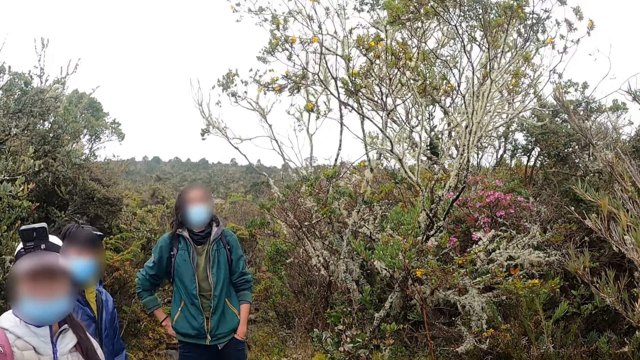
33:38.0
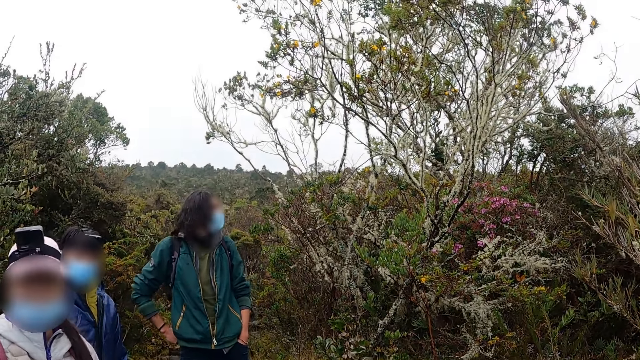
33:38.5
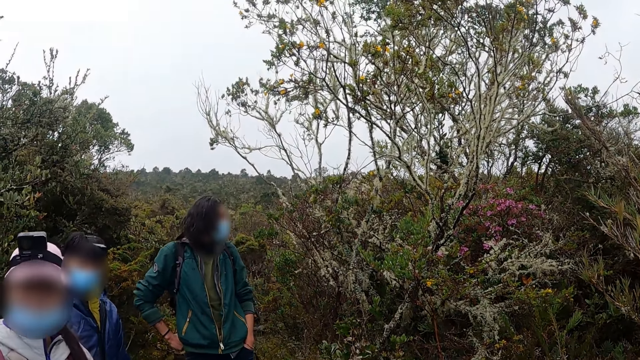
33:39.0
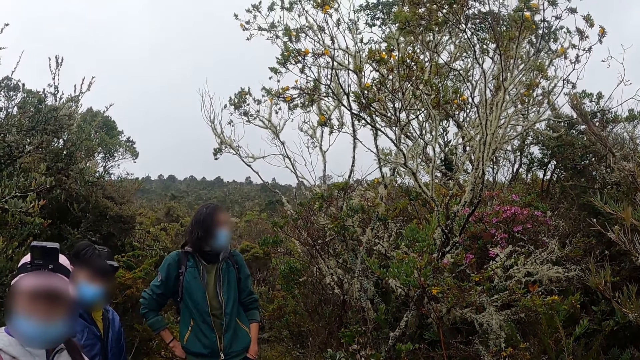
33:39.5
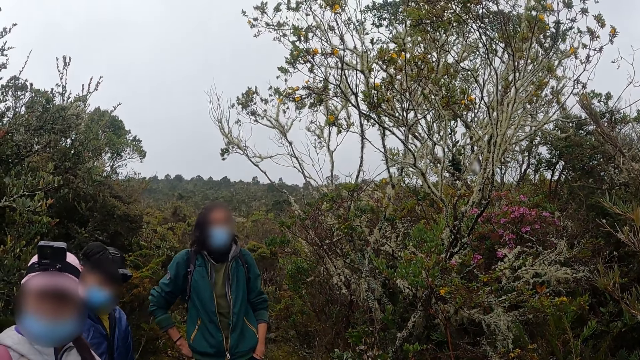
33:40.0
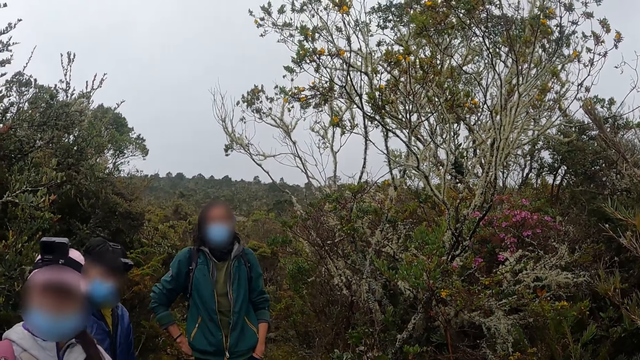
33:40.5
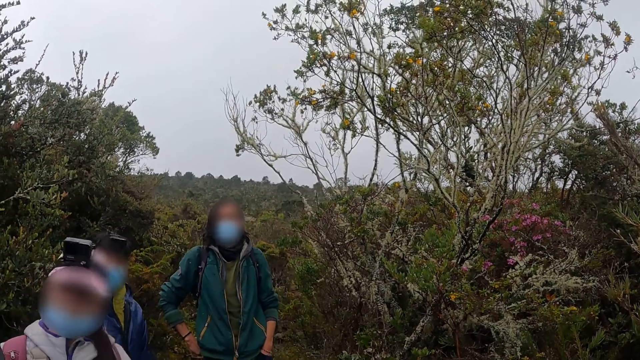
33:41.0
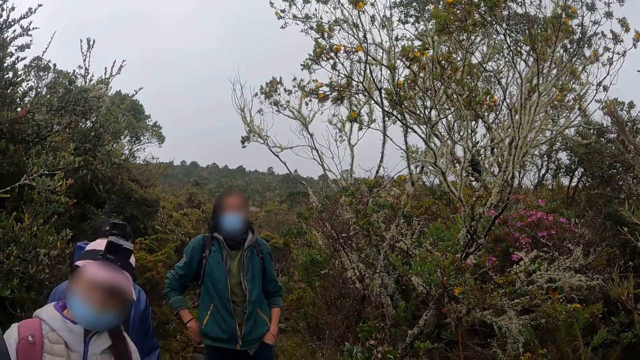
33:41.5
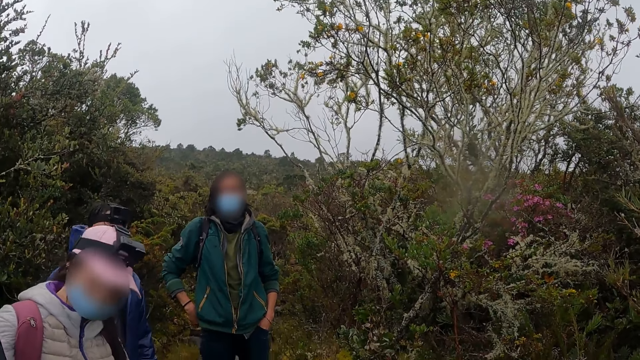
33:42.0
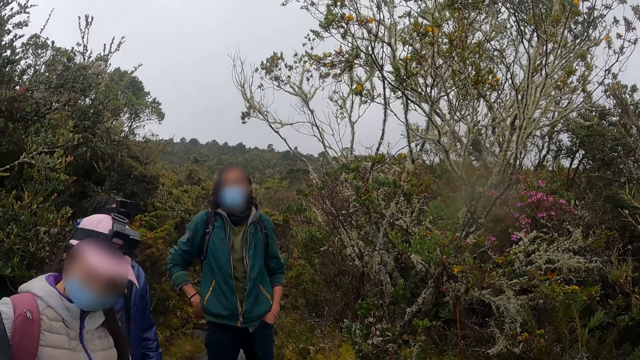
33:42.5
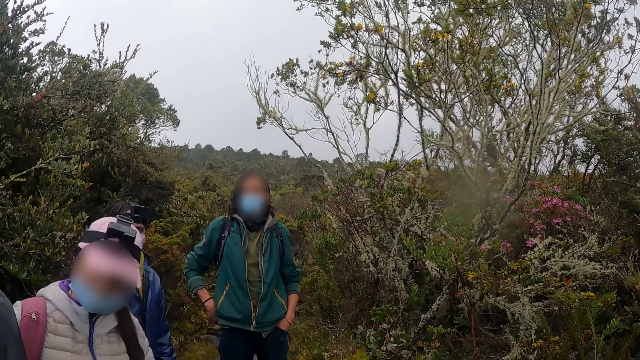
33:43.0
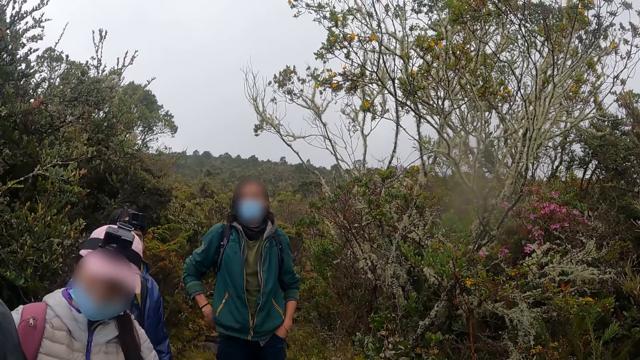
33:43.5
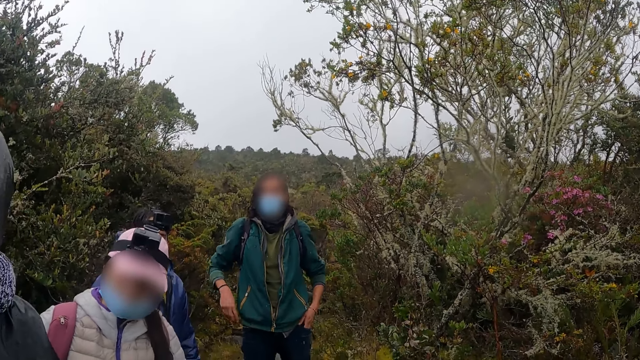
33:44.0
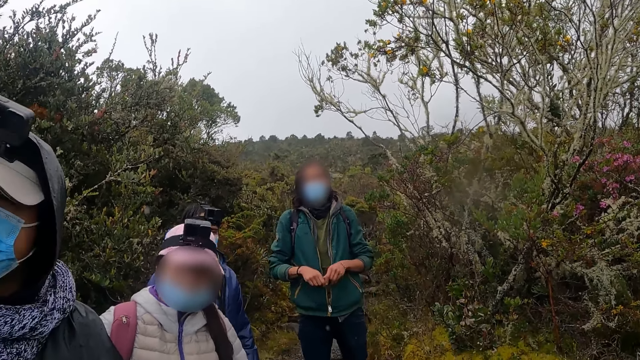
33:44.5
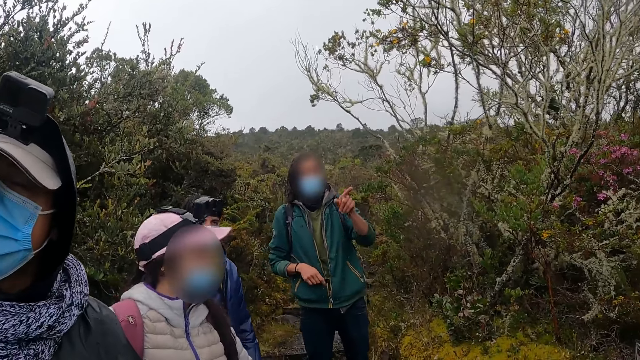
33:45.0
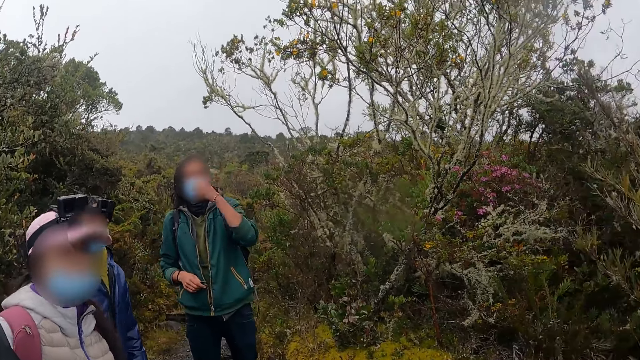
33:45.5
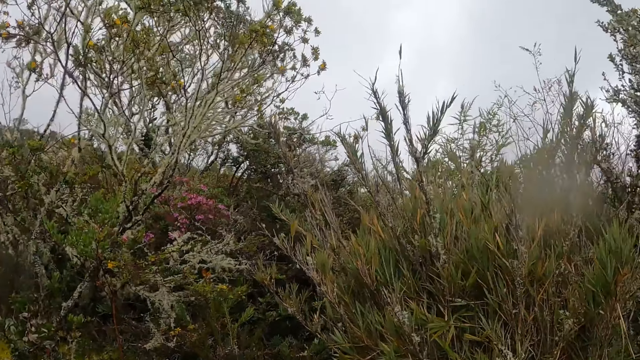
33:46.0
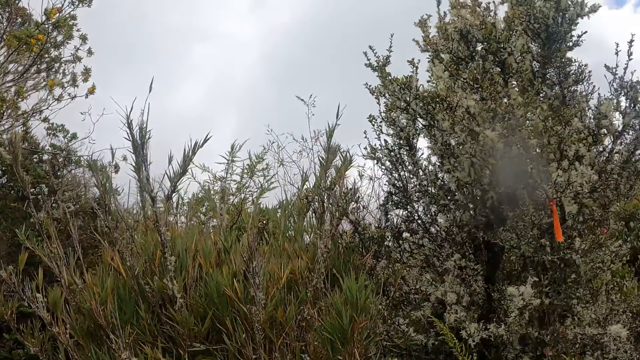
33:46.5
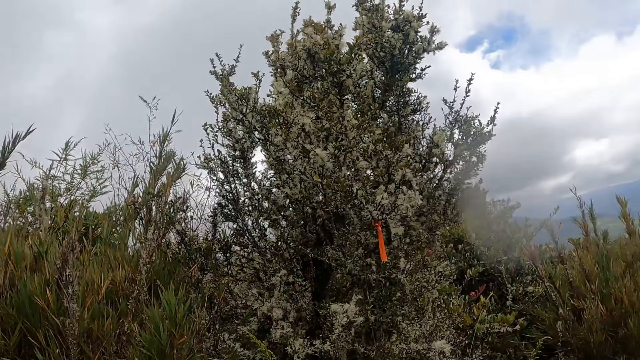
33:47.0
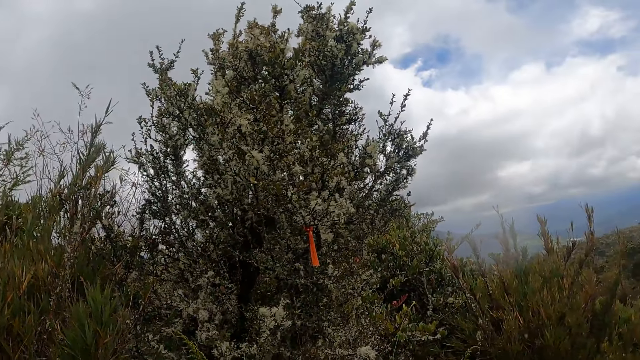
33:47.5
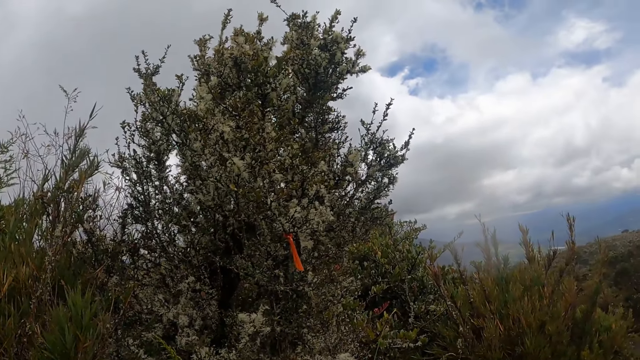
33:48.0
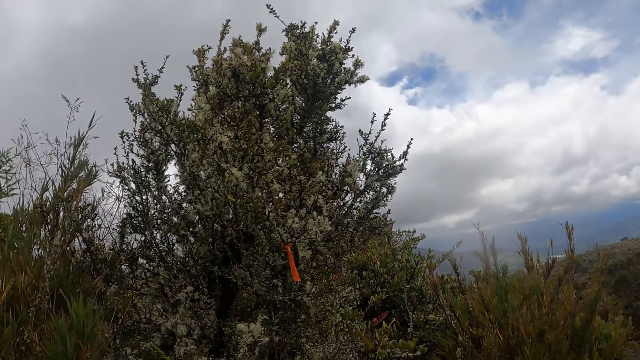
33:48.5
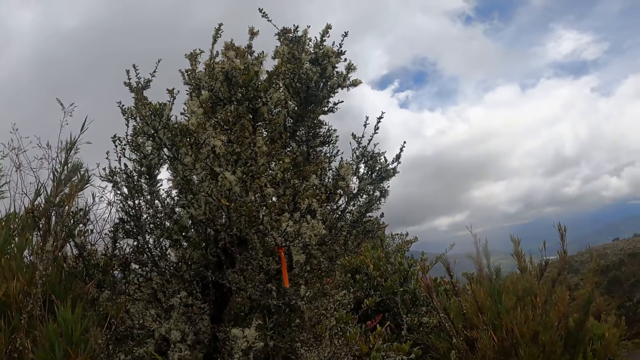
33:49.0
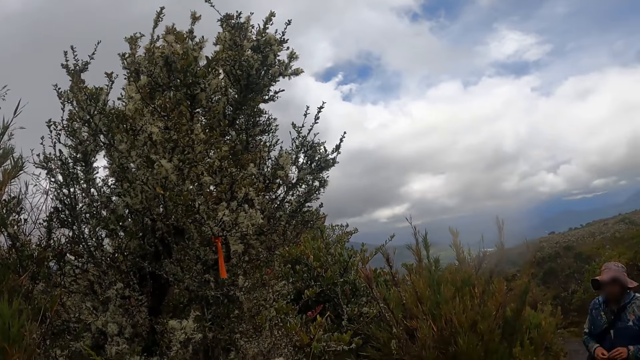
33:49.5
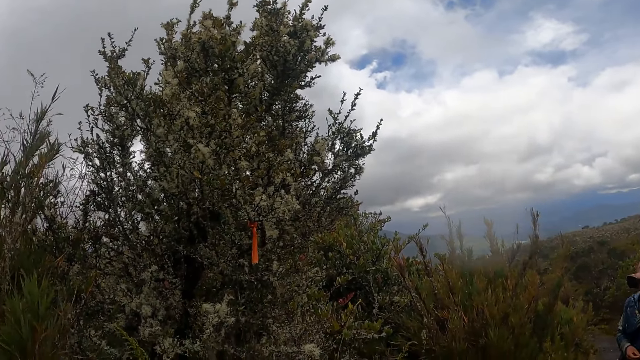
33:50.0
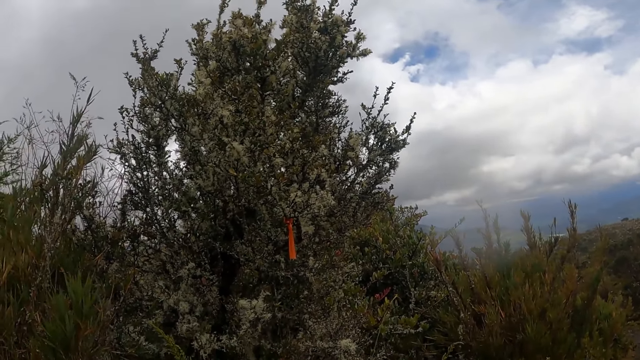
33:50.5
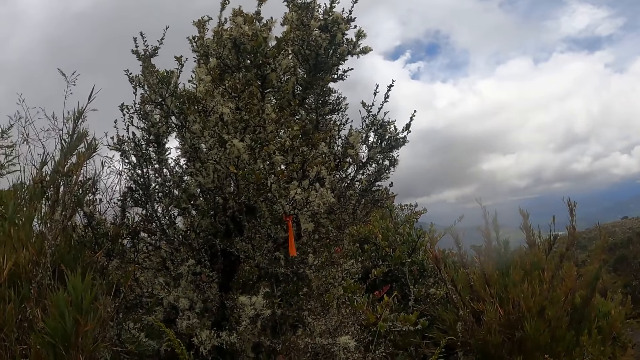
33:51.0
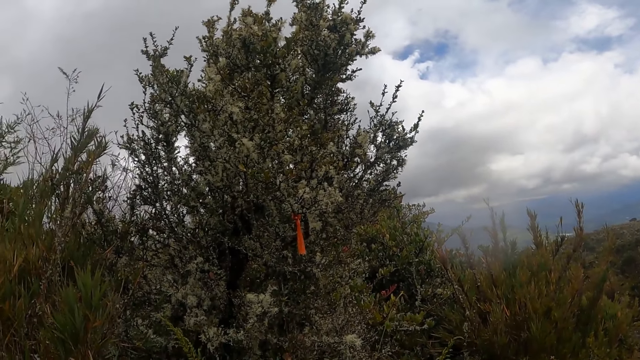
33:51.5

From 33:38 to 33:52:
A person looks aside. The person points at the mountain. The camera wearer looks around.

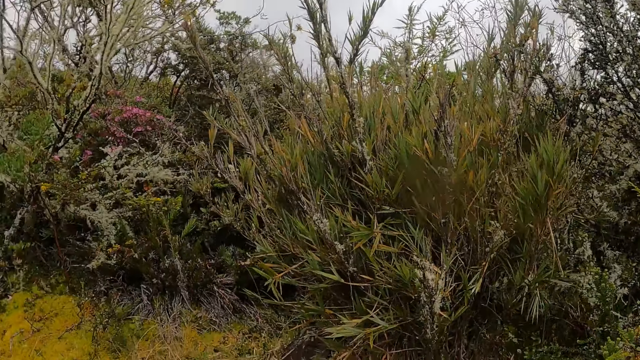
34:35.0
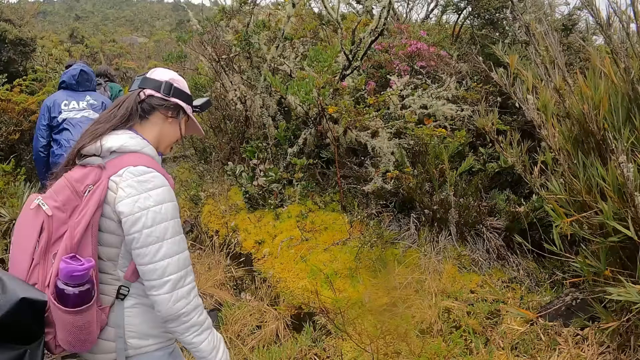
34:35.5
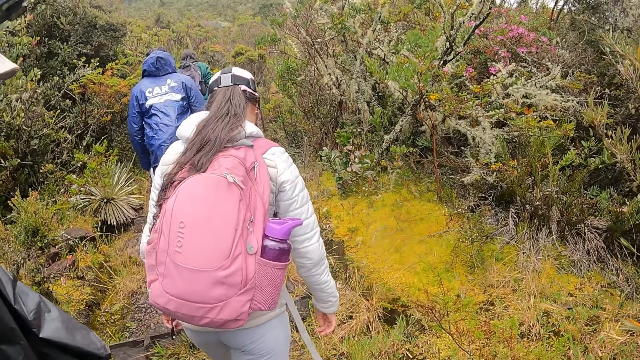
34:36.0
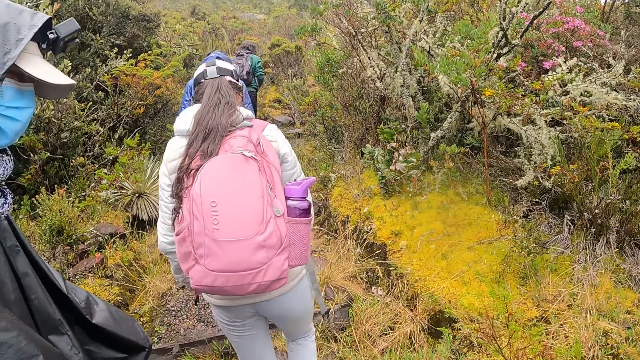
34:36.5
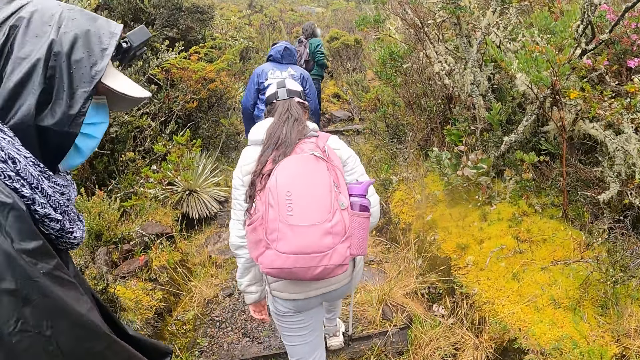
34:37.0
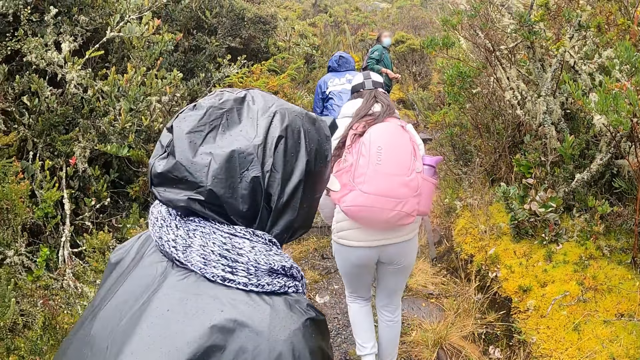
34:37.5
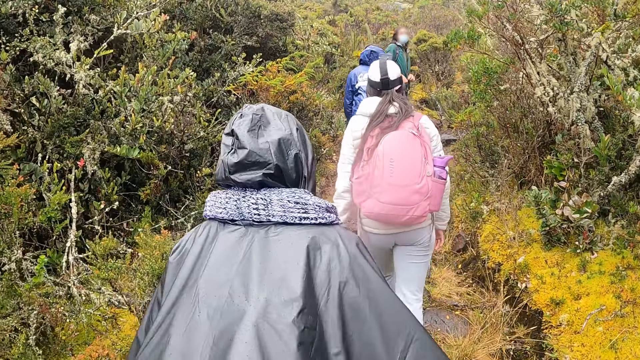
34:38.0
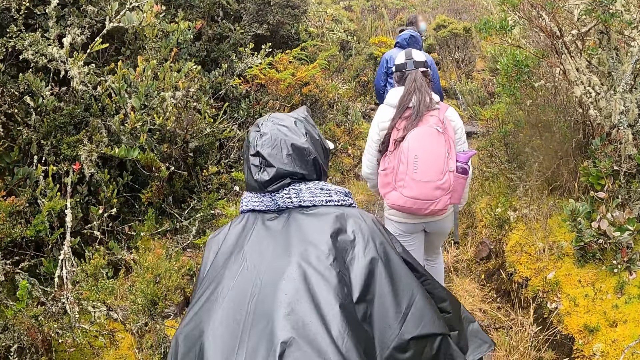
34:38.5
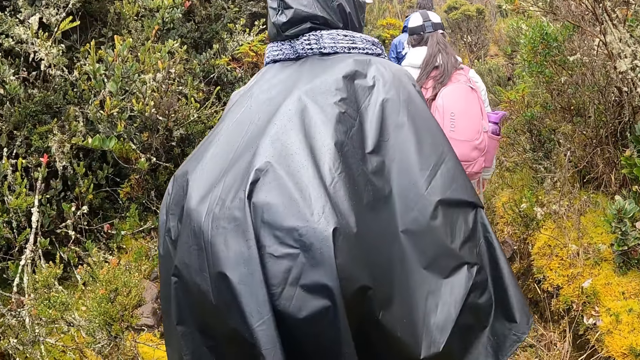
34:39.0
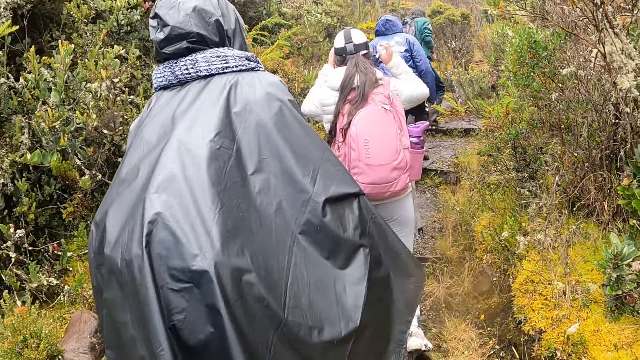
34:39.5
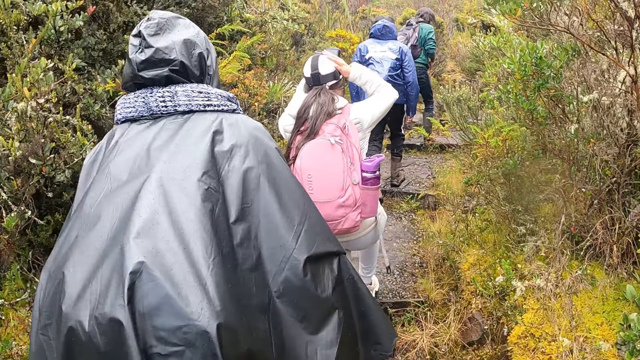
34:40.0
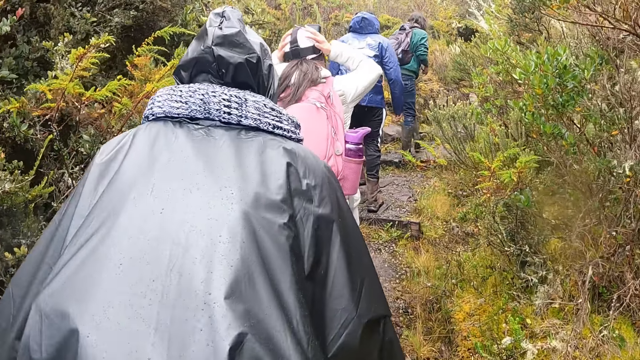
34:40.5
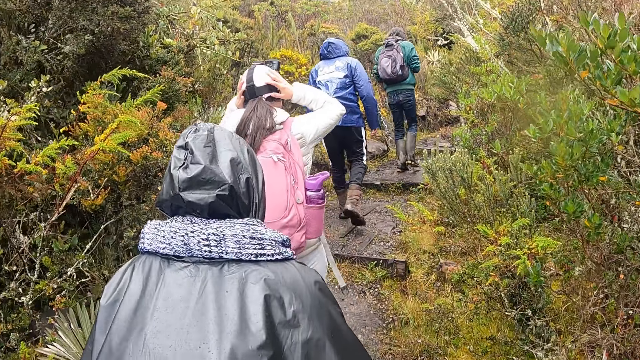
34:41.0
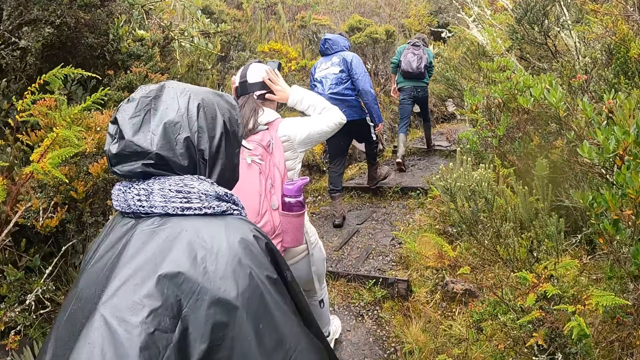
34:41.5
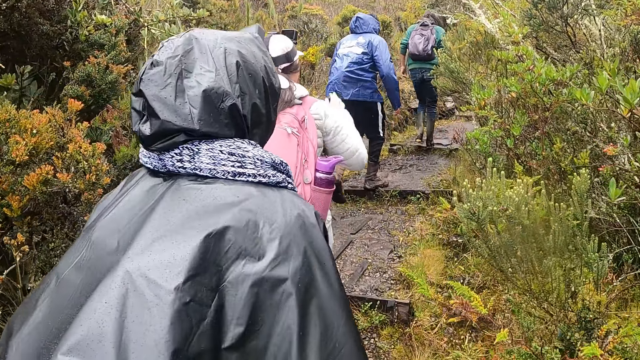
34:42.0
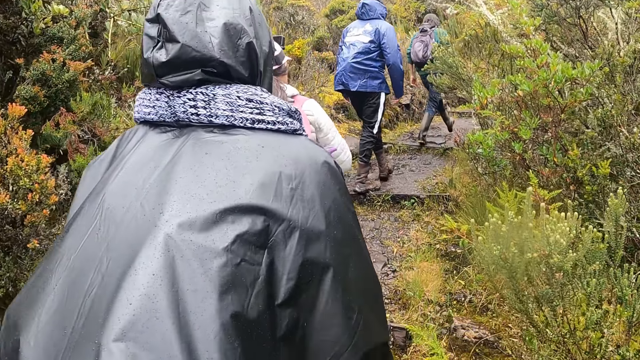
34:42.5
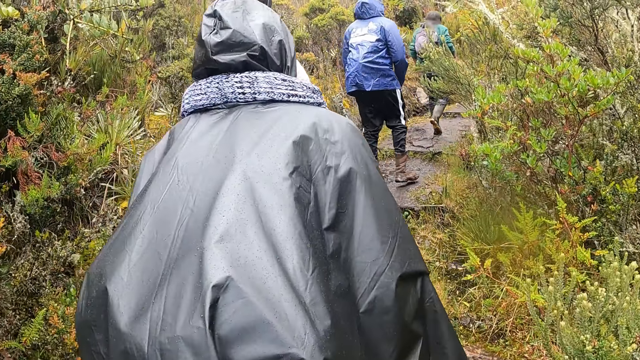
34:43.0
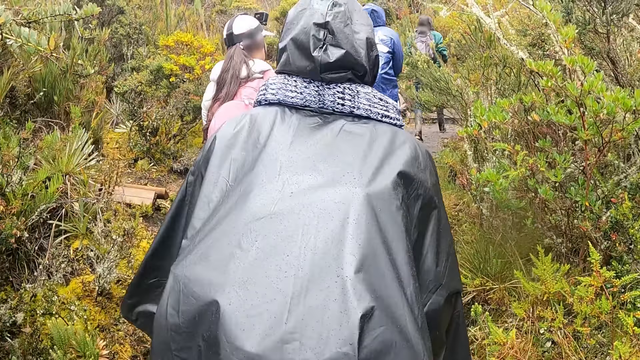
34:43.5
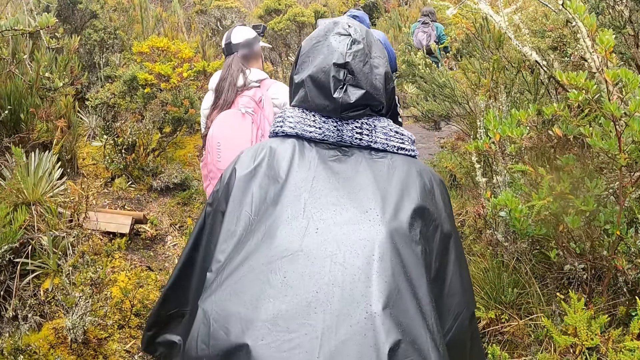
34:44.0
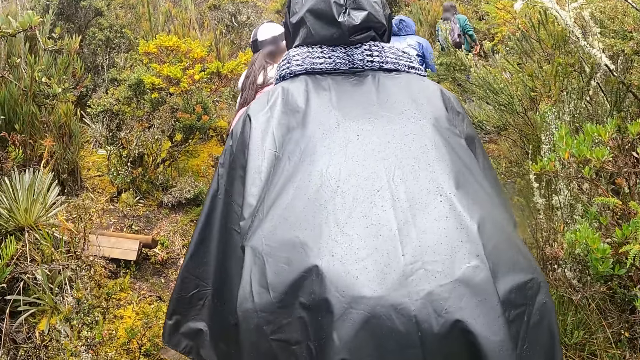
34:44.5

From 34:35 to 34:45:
The camera wearer walks up the hill with a group of people. A woman touches her head with both hands. The camera wearer hikes on the mountain.
